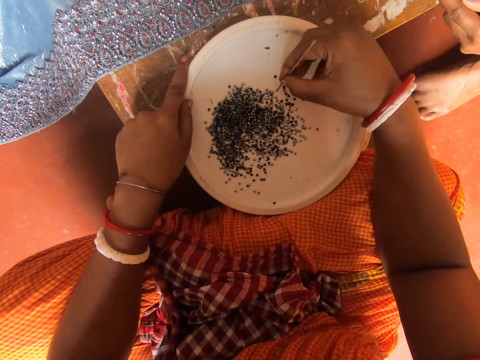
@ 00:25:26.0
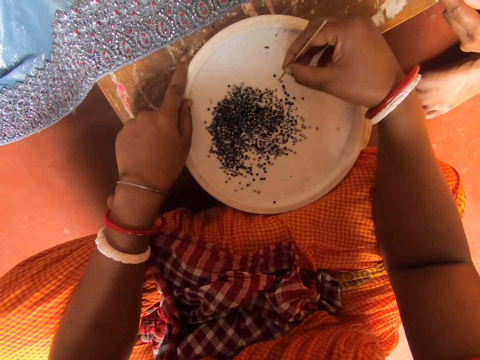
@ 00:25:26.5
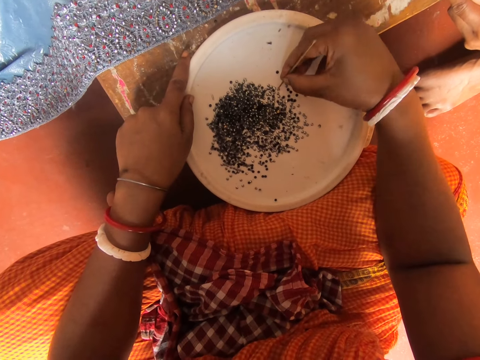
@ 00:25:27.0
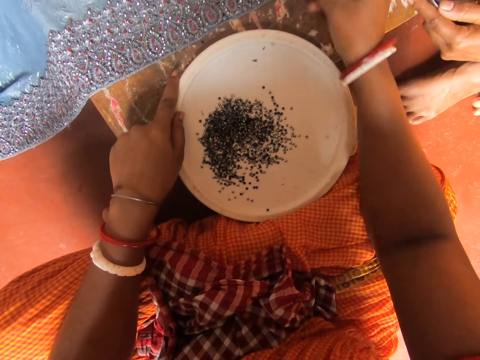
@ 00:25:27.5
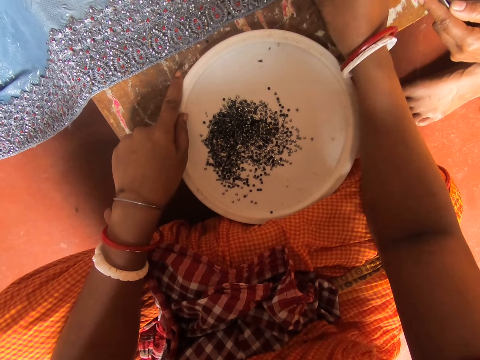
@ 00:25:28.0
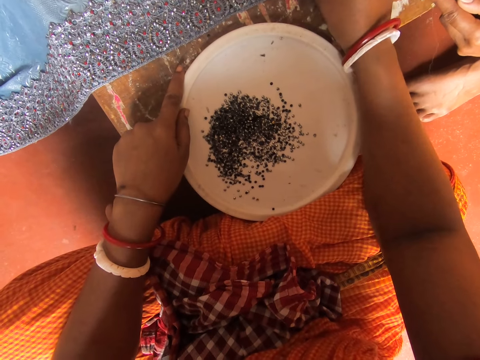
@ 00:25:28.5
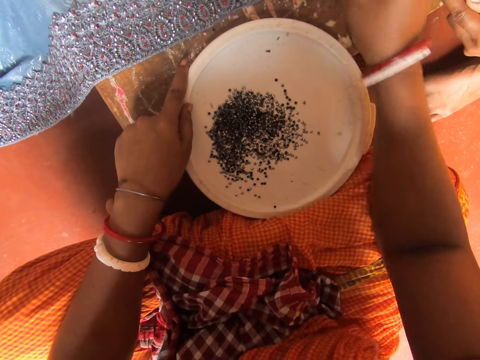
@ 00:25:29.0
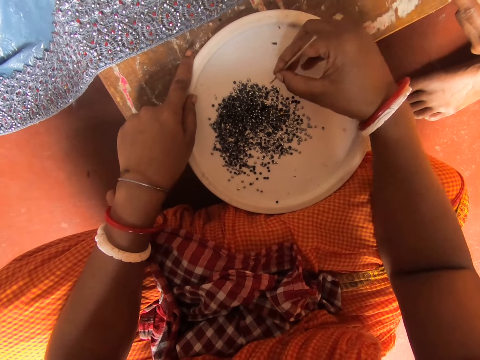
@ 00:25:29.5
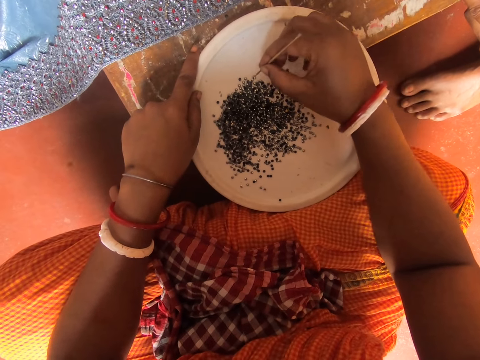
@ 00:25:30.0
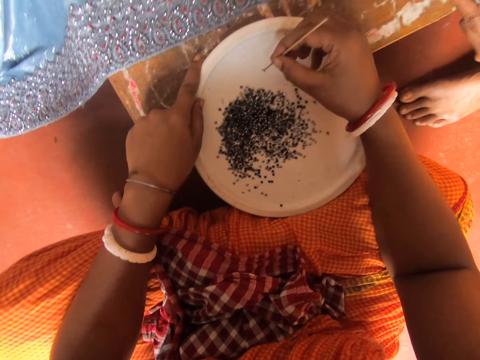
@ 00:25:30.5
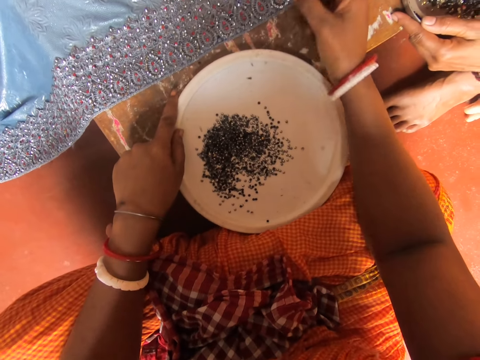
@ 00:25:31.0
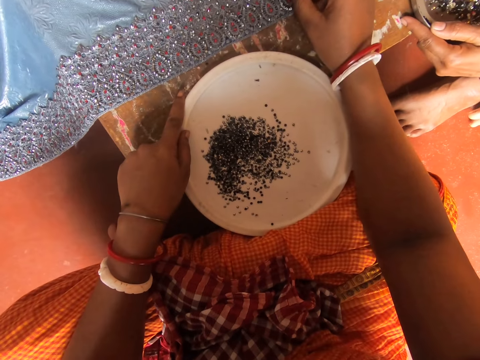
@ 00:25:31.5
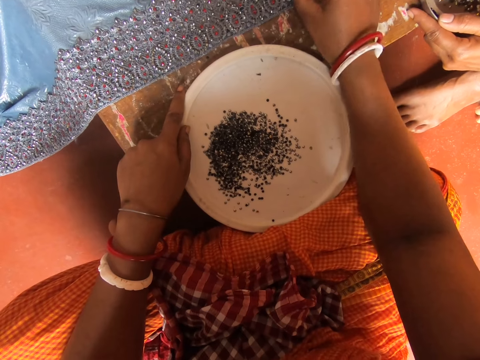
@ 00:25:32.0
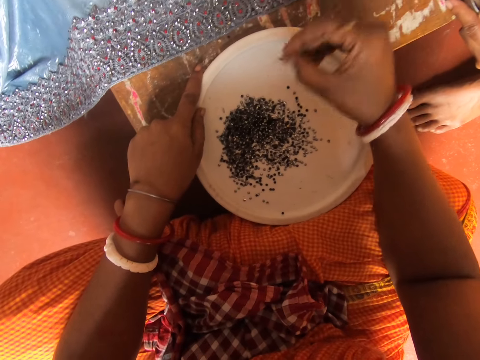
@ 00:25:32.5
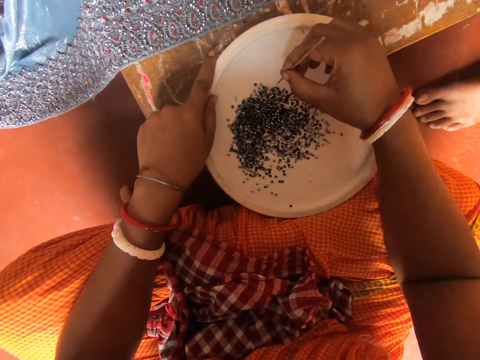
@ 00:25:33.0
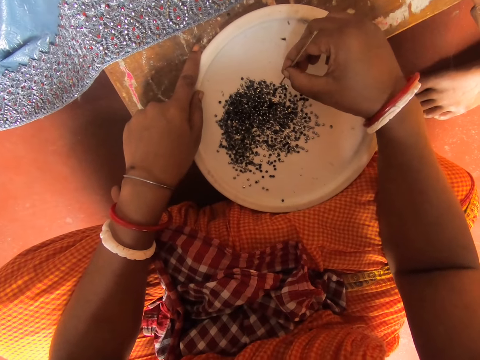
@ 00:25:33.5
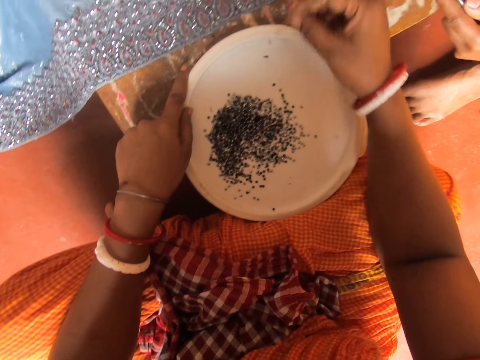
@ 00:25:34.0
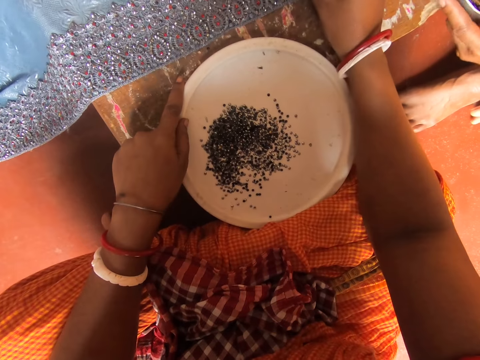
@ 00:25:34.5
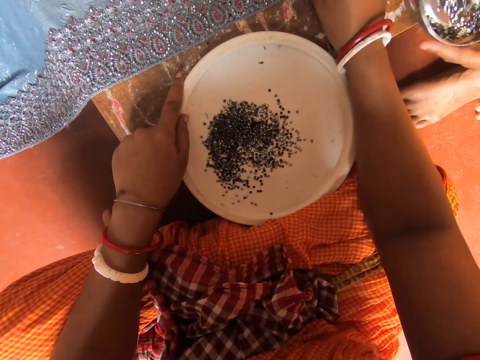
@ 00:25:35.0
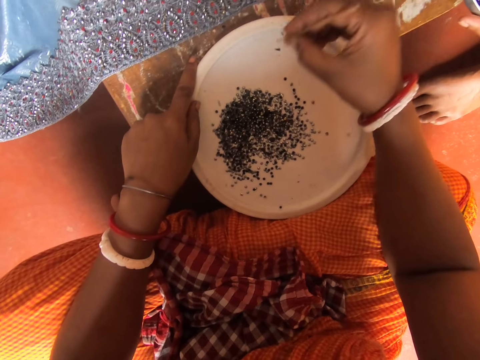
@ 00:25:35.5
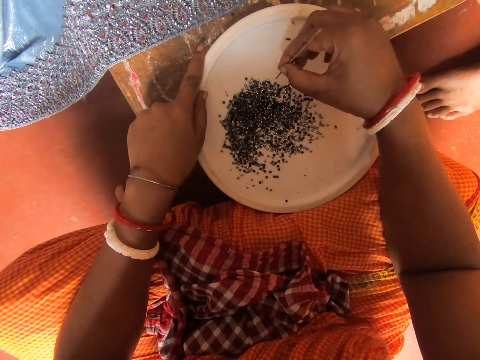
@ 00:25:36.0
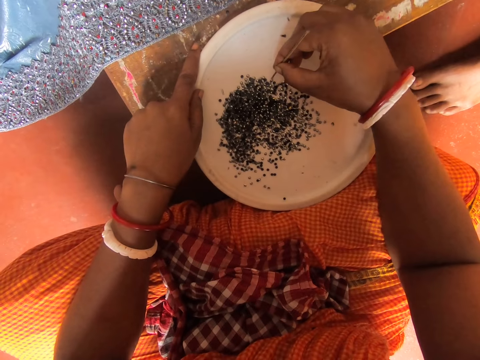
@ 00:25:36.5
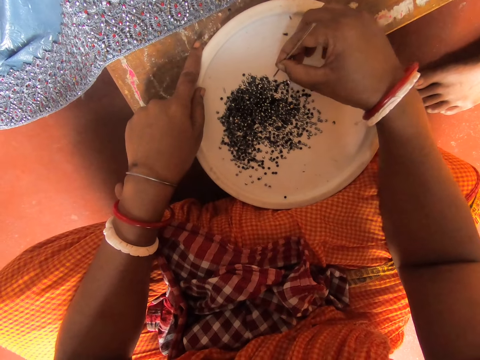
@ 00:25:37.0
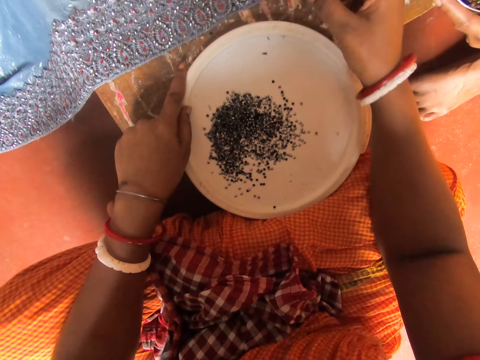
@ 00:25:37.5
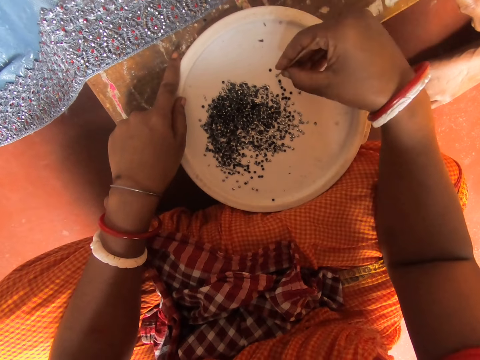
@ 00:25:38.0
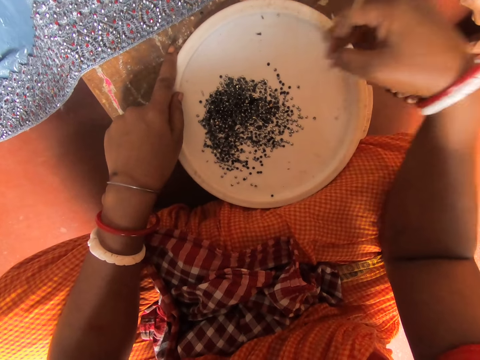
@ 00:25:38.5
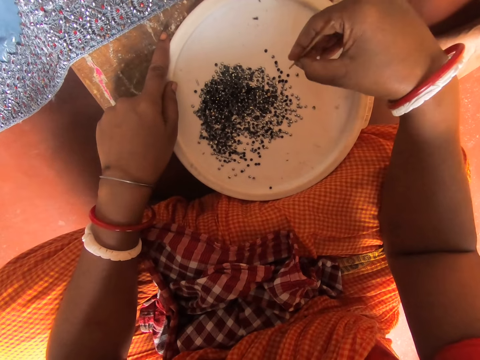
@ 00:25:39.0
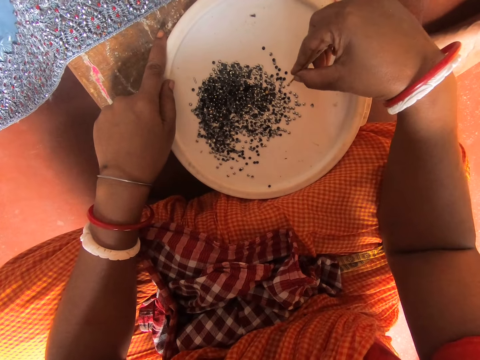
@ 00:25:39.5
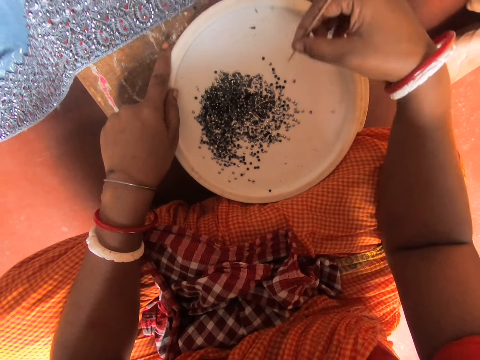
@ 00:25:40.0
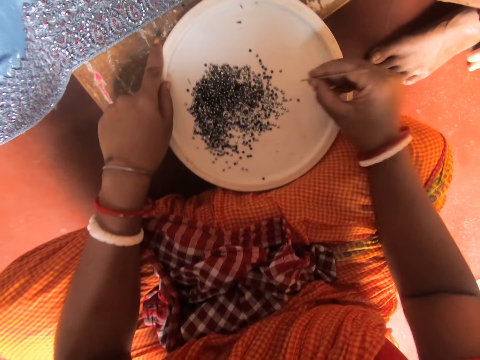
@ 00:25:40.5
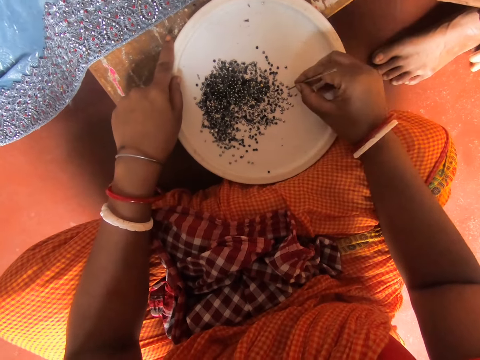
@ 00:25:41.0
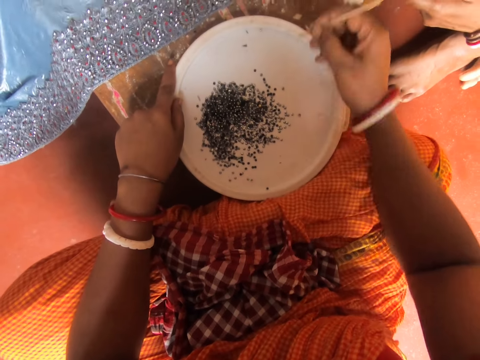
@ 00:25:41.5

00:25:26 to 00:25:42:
The camera wearer picks something on the lid with a piece of metal. They fix something on the cloth. They pick something on the lid with the piece of metal. They fix something on the cloth. They pick something on the lid with the piece of metal. They fix something on the cloth. A woman shakes the bowl. The camera wearer picks something on the lid with the piece of metal. They move the right hand. They pick something on the lid with the piece of metal. They move the hand.

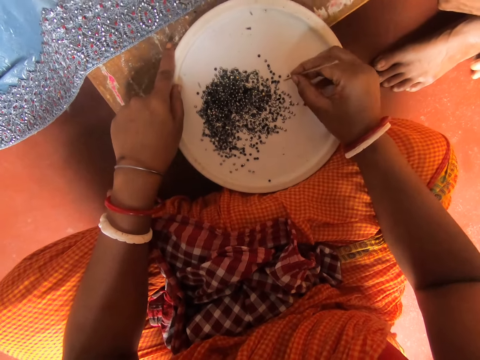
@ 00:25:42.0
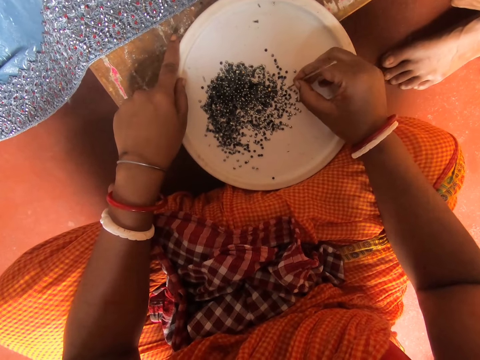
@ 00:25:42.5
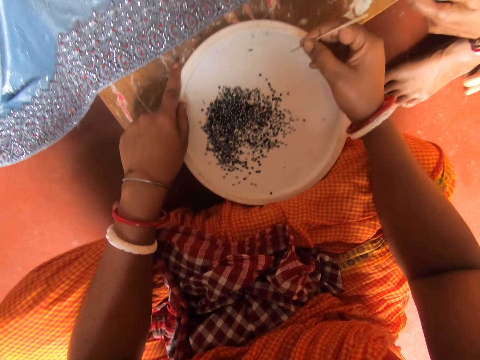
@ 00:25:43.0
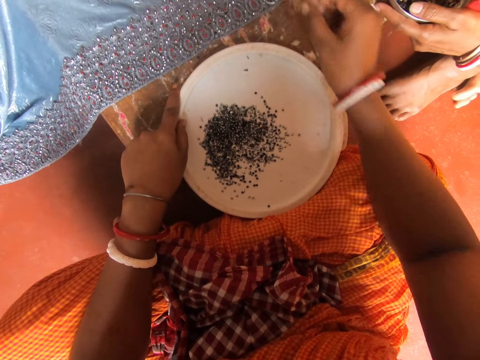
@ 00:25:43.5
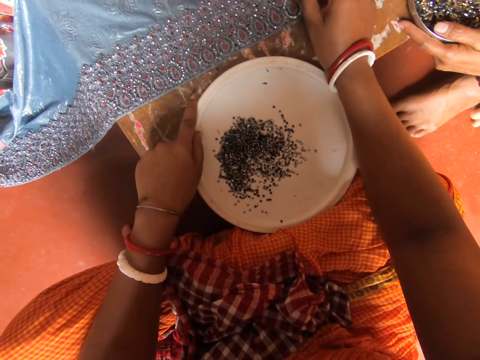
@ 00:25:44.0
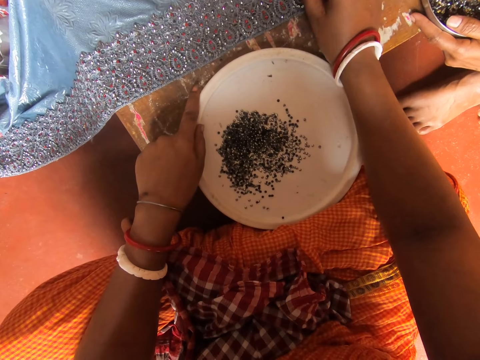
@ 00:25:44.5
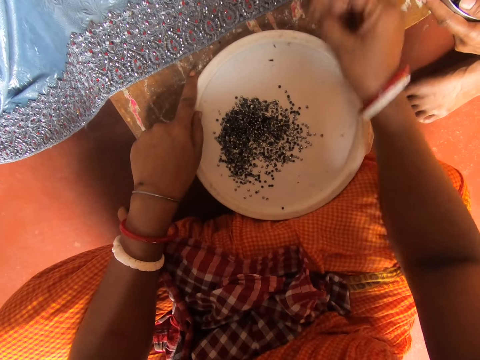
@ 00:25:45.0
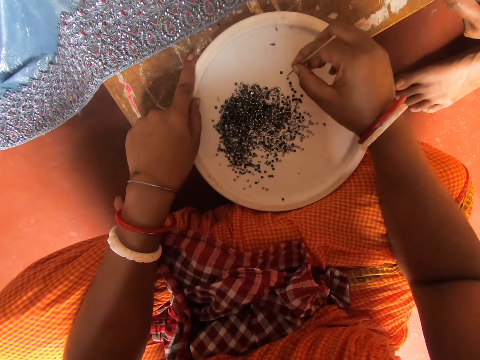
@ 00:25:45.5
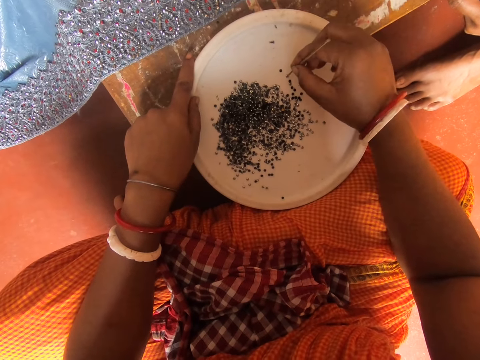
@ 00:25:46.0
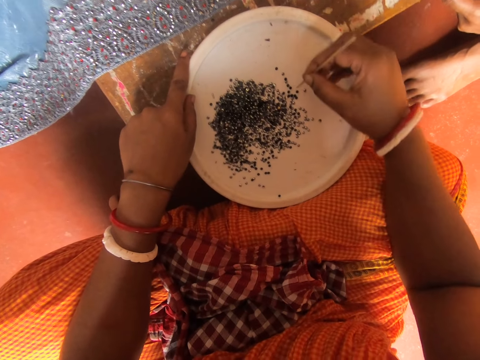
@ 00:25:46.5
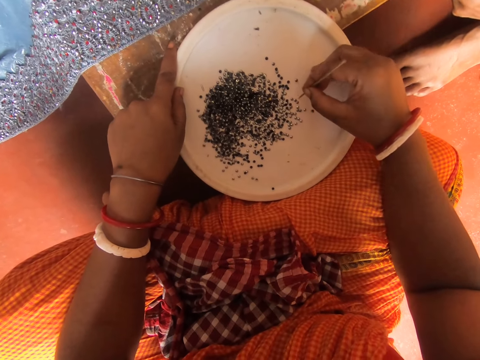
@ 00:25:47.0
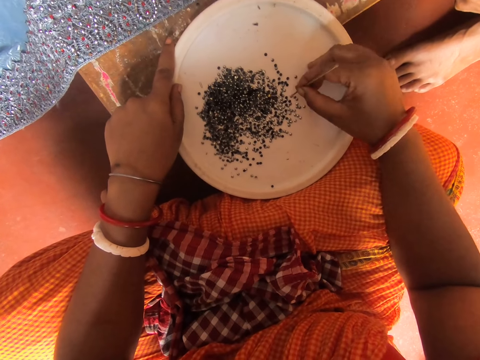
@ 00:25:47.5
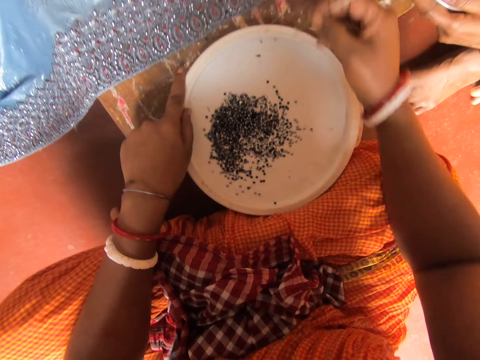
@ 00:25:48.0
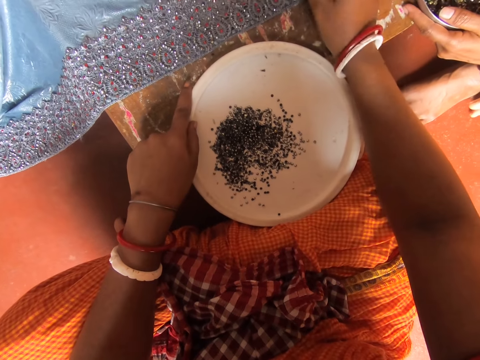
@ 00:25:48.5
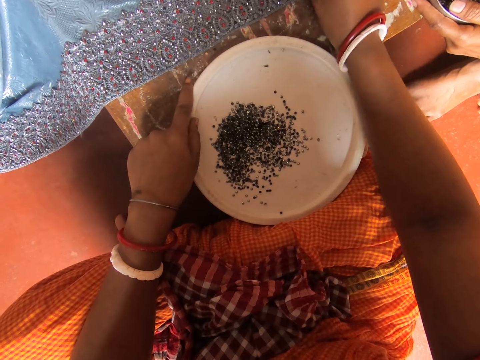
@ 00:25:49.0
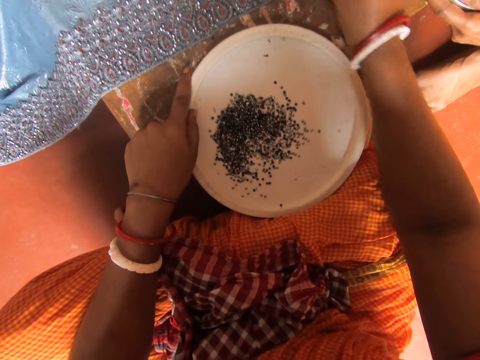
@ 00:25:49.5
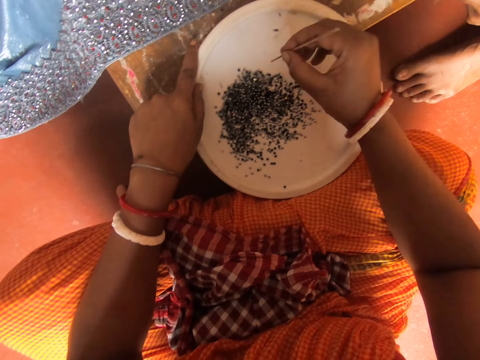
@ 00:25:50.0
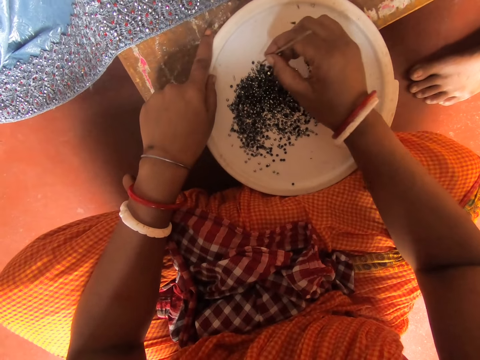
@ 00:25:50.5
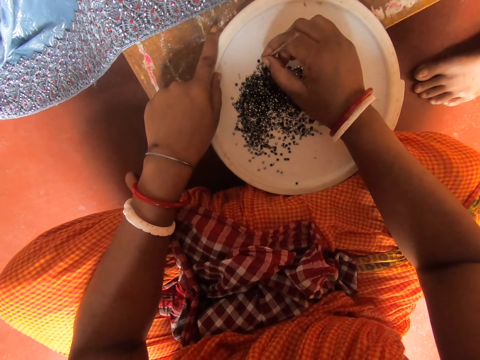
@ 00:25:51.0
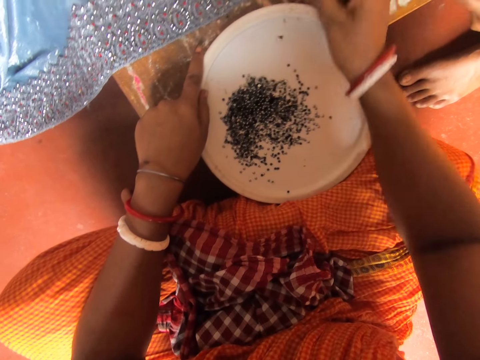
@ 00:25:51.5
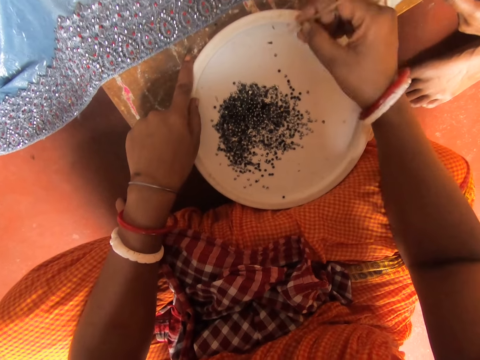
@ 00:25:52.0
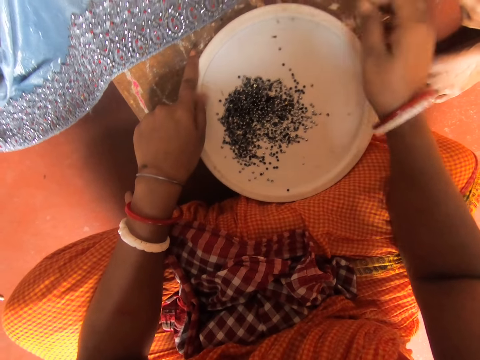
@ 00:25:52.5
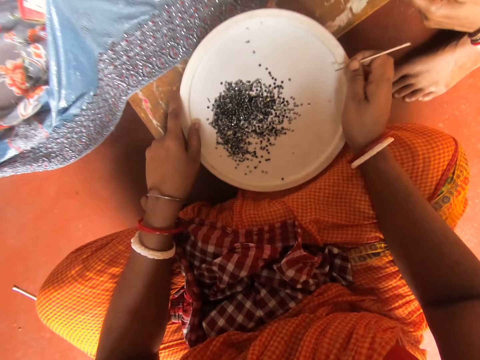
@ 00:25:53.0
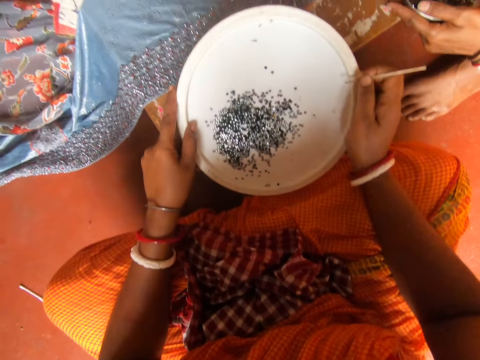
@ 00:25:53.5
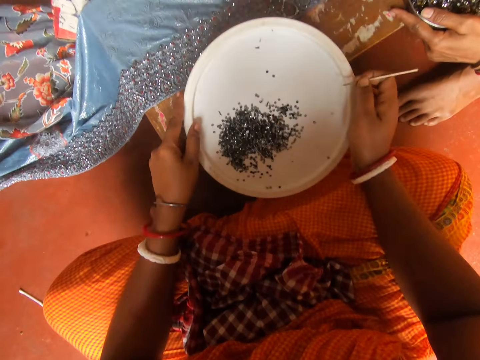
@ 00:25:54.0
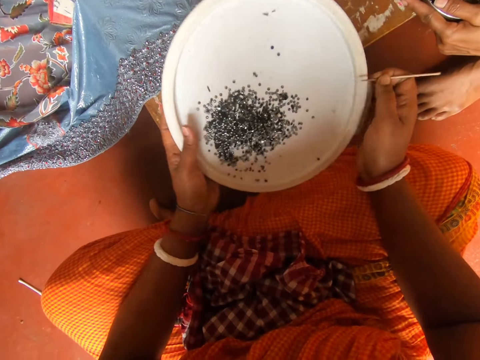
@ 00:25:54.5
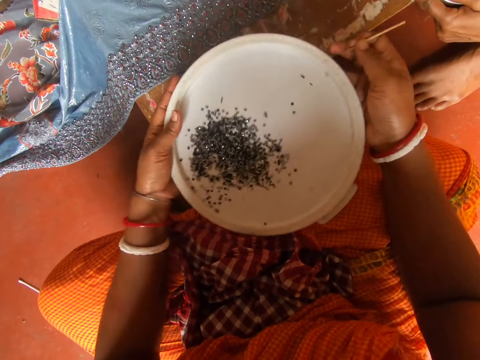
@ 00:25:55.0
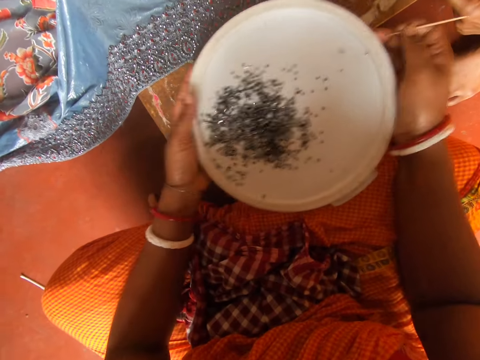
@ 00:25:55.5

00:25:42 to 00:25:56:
The camera wearer picks something on the lid with a piece of metal. They attach beads on the fabric or cloth with a pin. They move the hand. They pick something on the lid with the piece of metal. They fix something on the cloth. They pick something on the lid with the piece of metal. They pick the lid. They shake beads on the tray with both hands.
